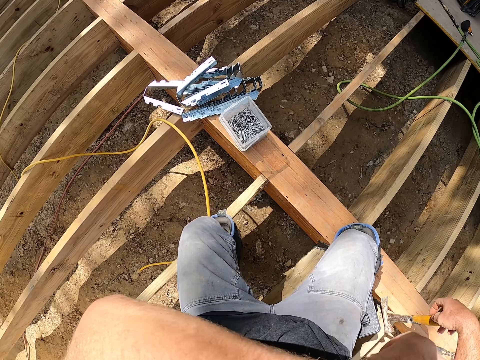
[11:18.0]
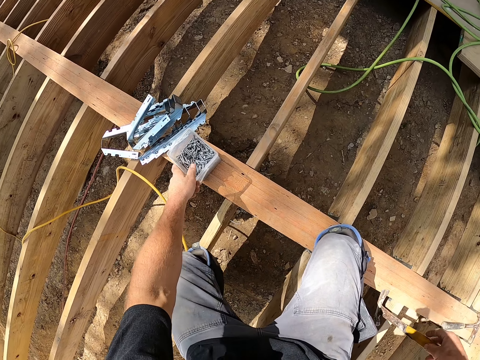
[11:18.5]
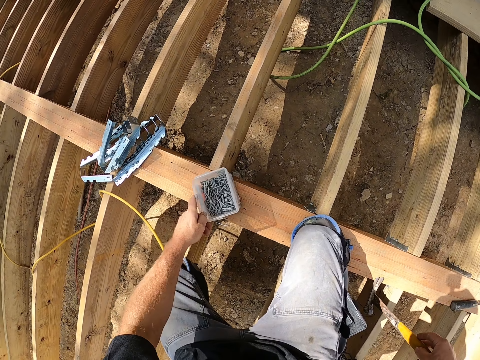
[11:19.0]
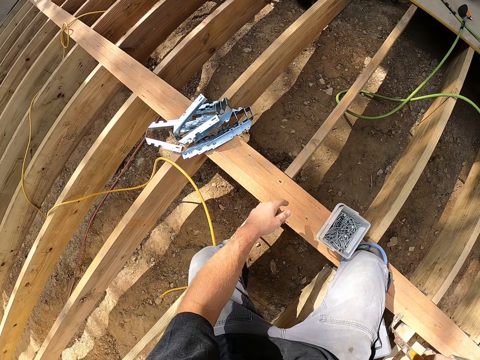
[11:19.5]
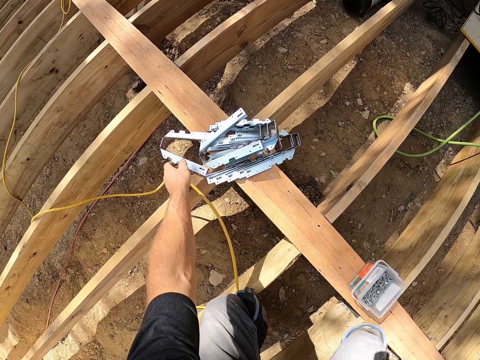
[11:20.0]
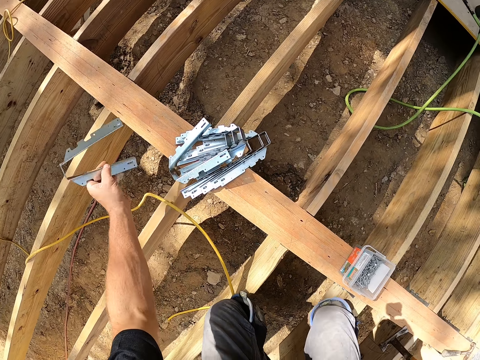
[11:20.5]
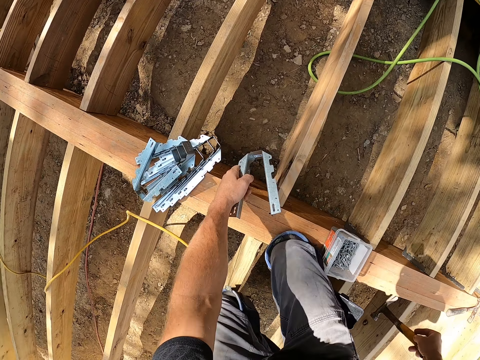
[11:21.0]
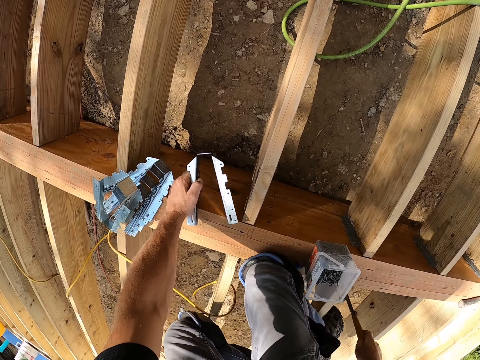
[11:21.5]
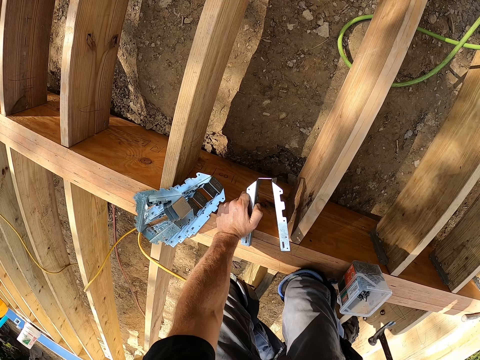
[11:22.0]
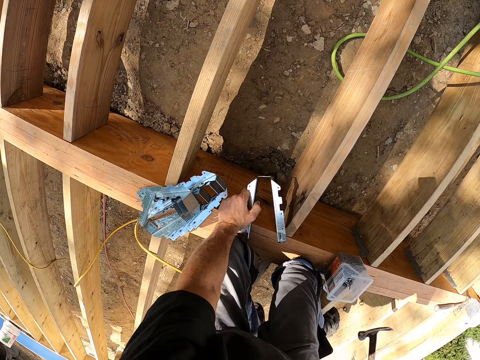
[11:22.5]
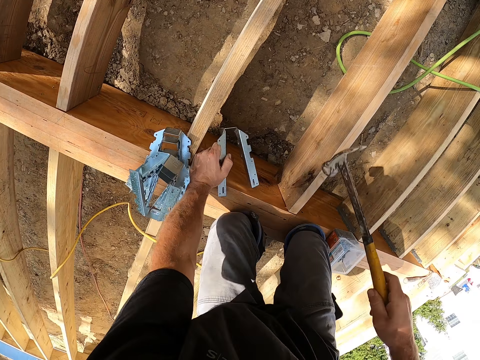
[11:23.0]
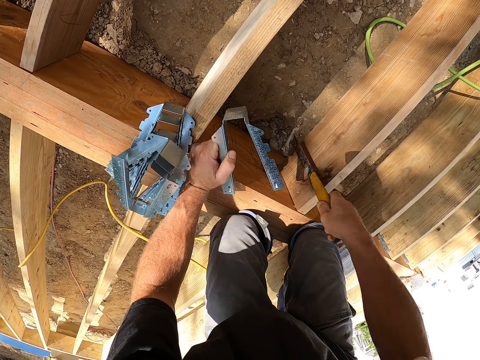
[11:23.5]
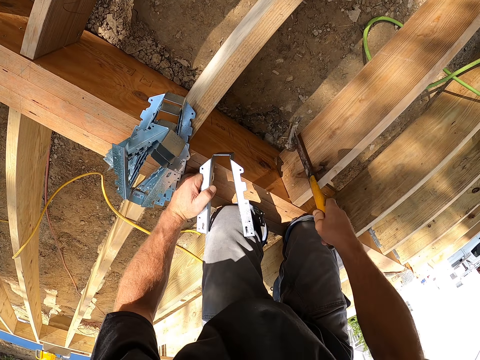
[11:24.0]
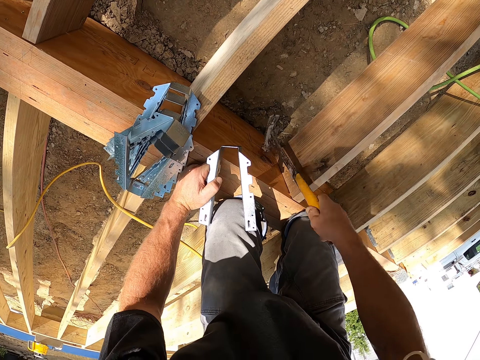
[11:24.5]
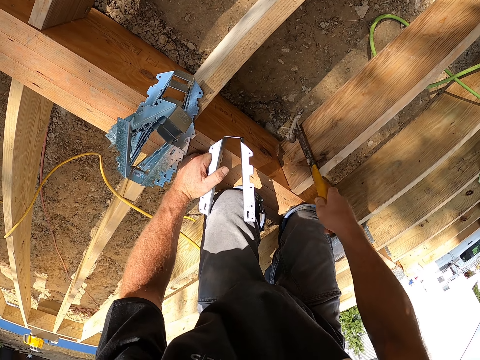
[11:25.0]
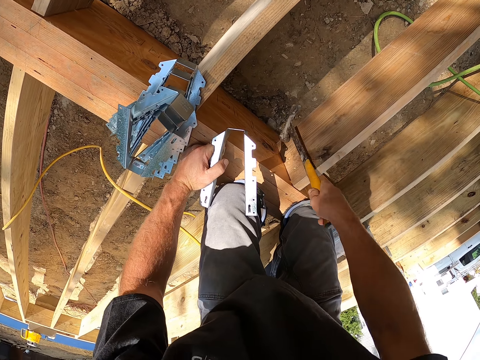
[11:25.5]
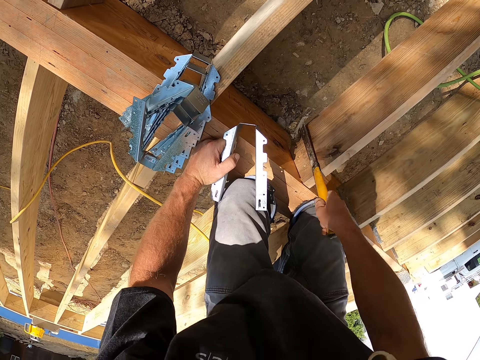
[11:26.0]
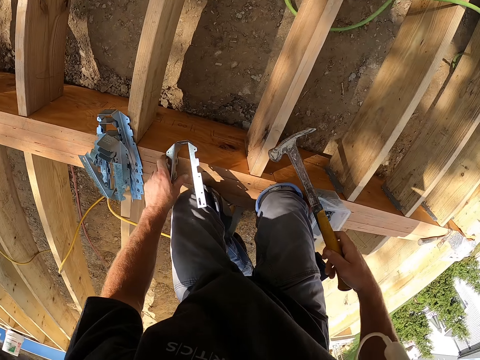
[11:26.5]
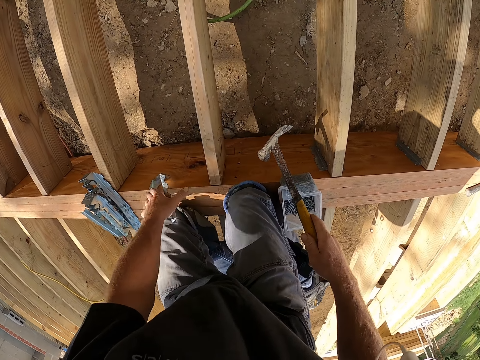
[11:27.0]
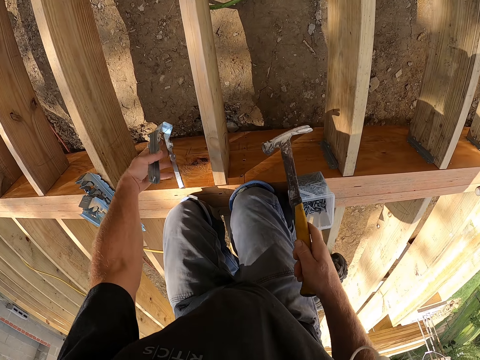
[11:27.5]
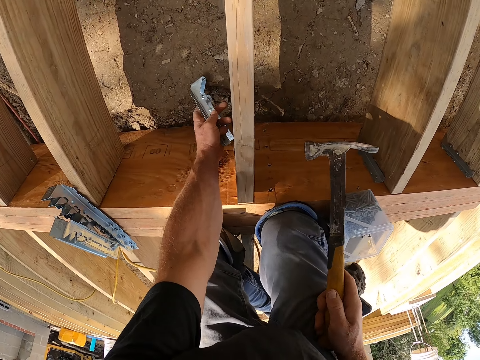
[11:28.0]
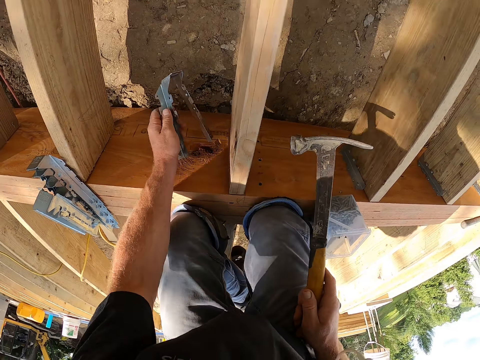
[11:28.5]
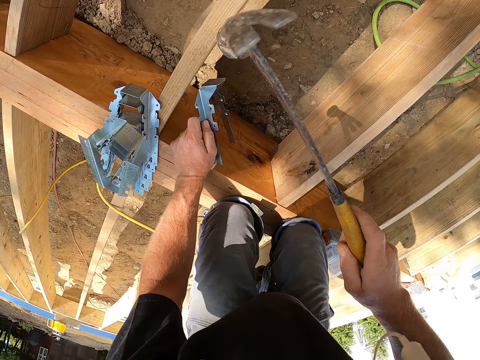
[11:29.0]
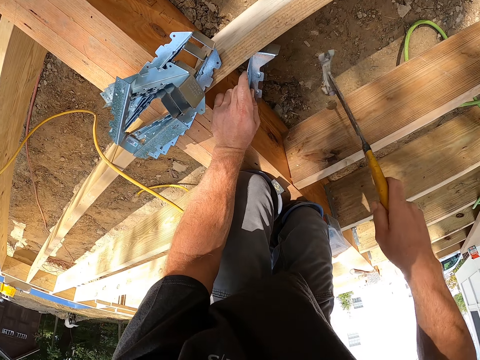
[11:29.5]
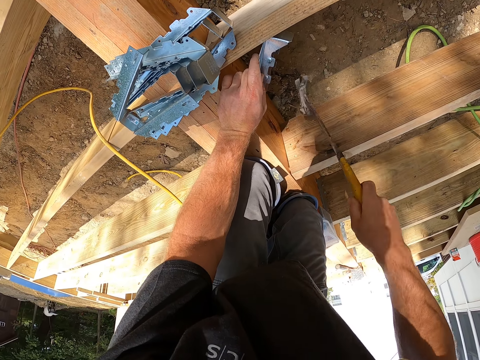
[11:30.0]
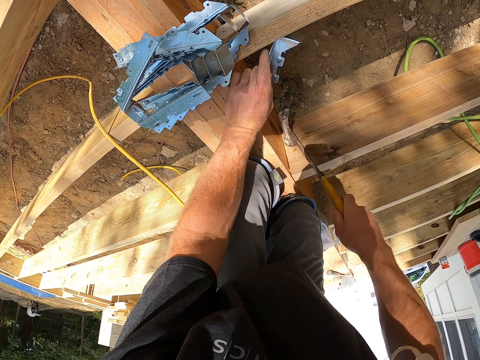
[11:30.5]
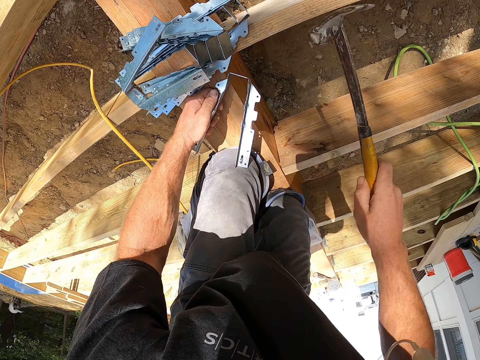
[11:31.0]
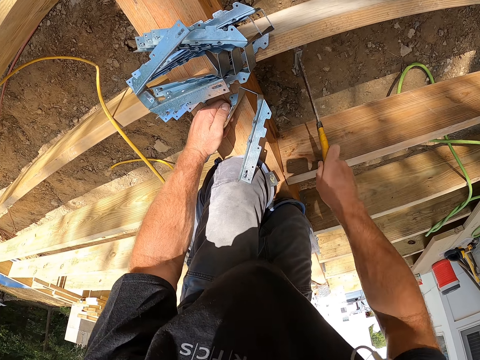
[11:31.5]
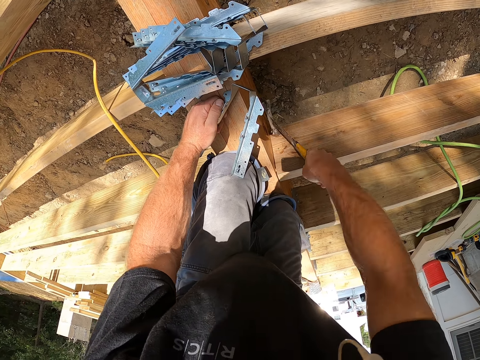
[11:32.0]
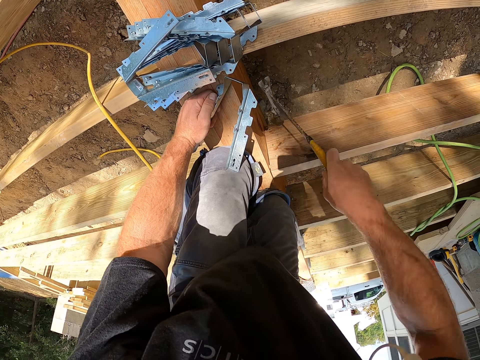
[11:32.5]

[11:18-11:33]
The camera wearer picks up a nail container. They move the container with nails. They put the nail container on a wood plank. They pick up a support clip. They kneel on the wood plank. They hold the wood plank. They hammer the wood plank with a claw hammer. They pull the claw hammer off the wood plank. They put the support clip on the wood plank. They pull the support clip off the wood plank. They hammer the wood plank with the claw hammer. They hold the wood plank.

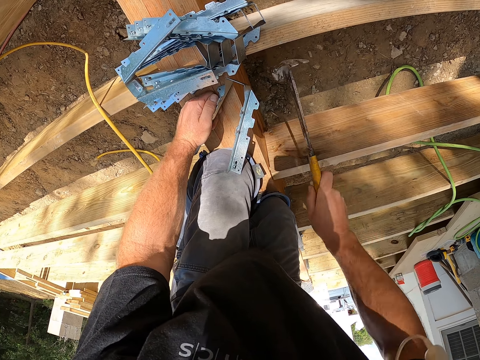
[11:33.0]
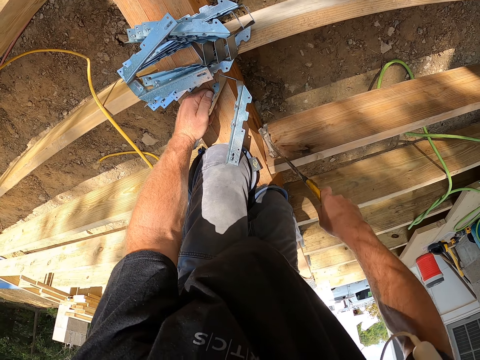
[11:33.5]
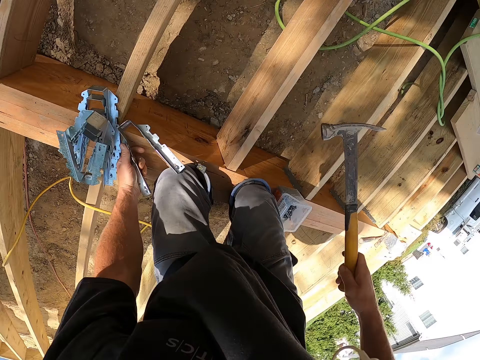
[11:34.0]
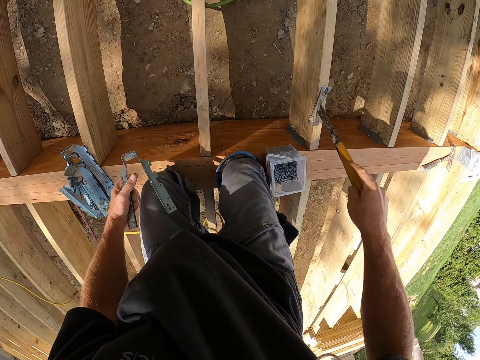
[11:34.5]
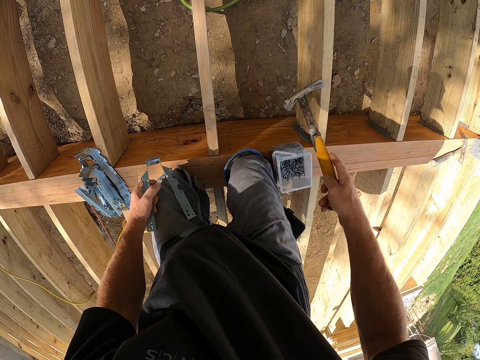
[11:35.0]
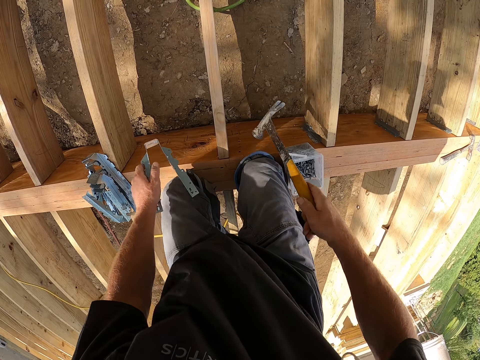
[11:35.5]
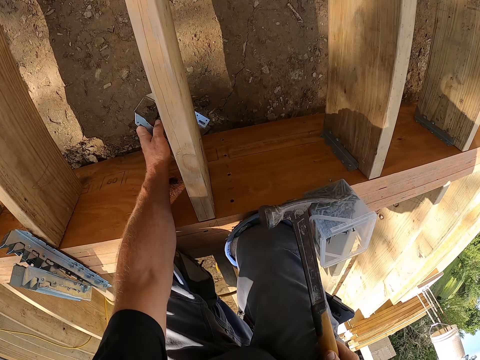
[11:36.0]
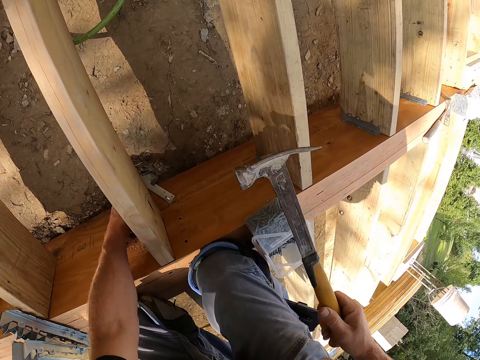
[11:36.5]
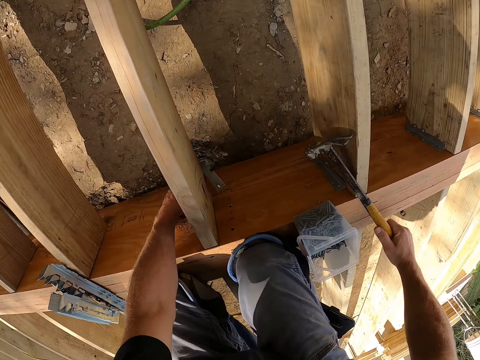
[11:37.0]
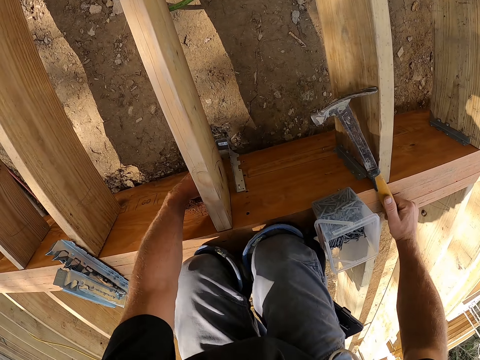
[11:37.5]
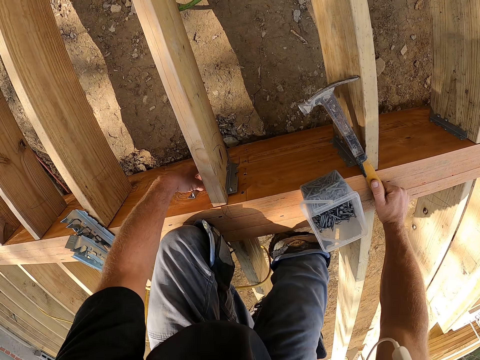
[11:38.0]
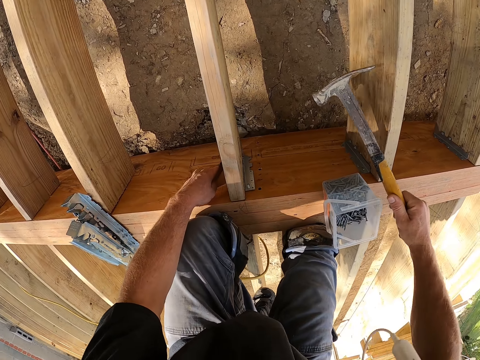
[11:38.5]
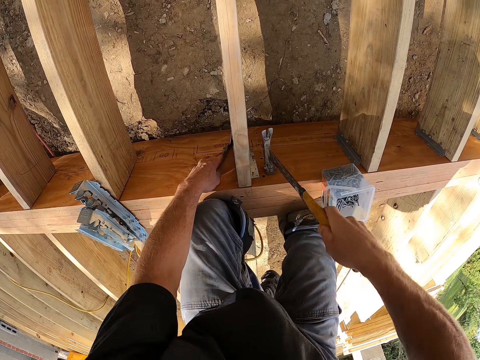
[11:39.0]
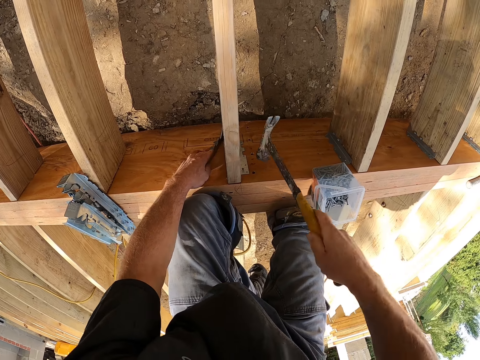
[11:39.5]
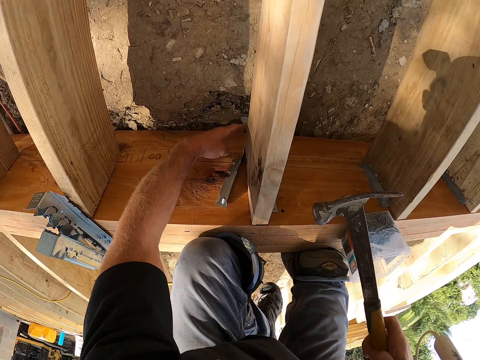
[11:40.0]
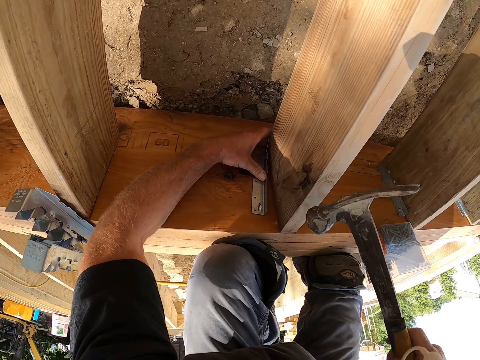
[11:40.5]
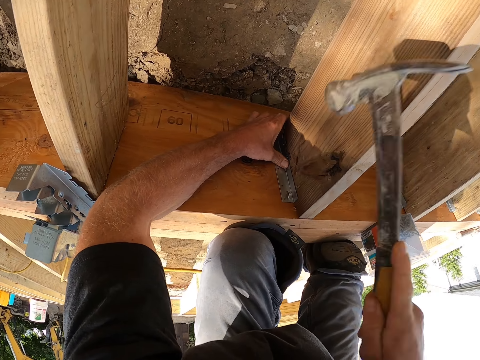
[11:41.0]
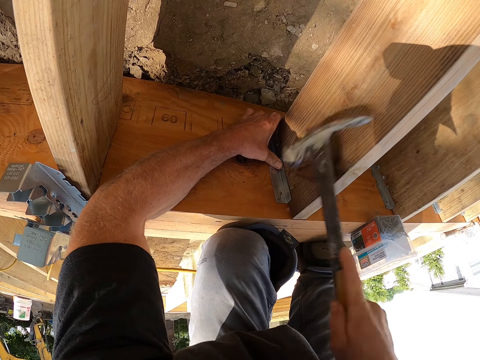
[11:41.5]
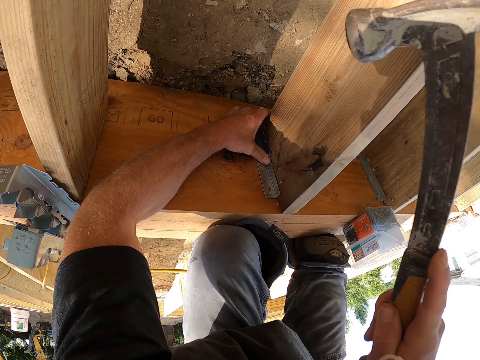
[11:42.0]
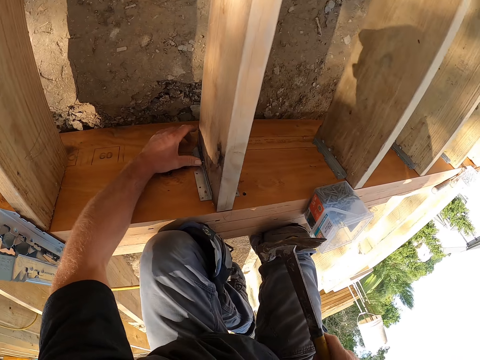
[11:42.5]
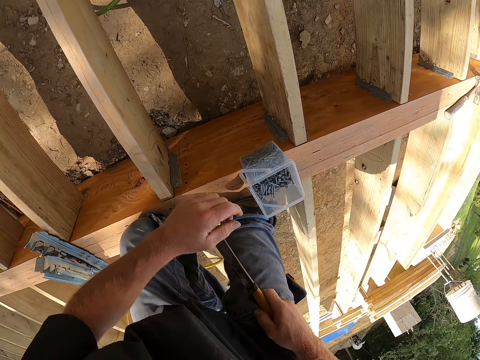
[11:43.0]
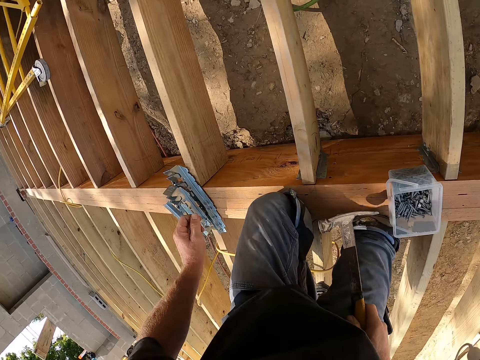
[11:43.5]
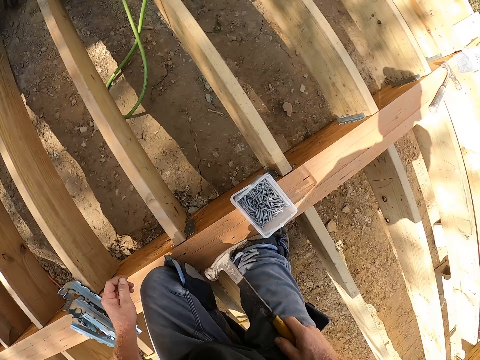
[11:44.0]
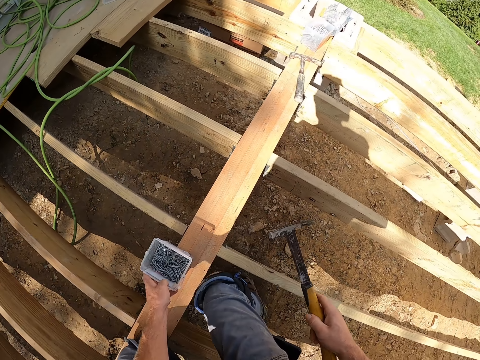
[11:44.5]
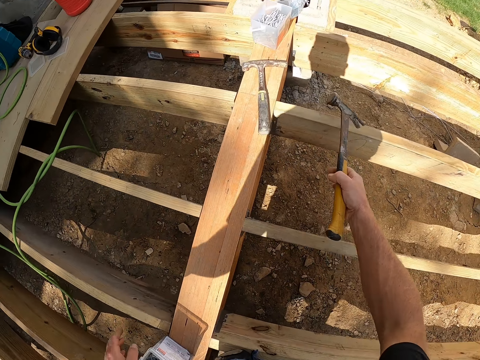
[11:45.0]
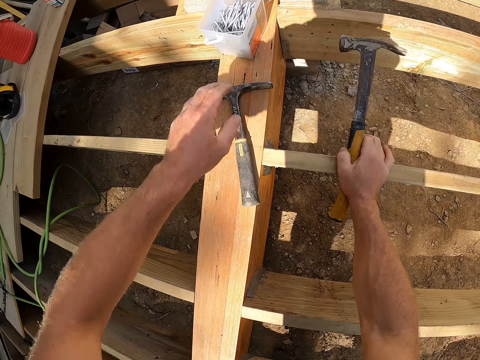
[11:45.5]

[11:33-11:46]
The camera wearer pulls the claw hammer off the wood plank. He supports the wood plank with a support clip. He fixes the hinge on the timber. He hammers the support clip on the timber with the claw hammer. He holds the support clip. He hammers the support clip with the claw hammer. He pulls his hand off the support clip. He looks around the compound. He crawls on the wood planks.
